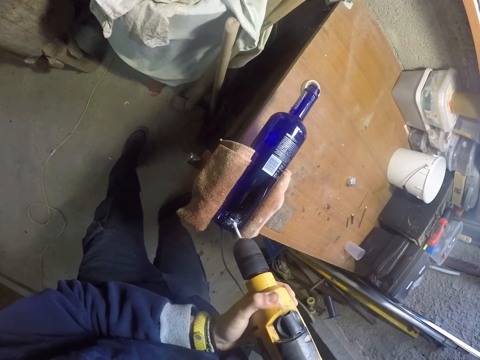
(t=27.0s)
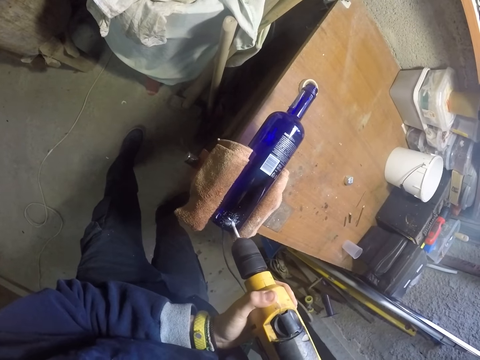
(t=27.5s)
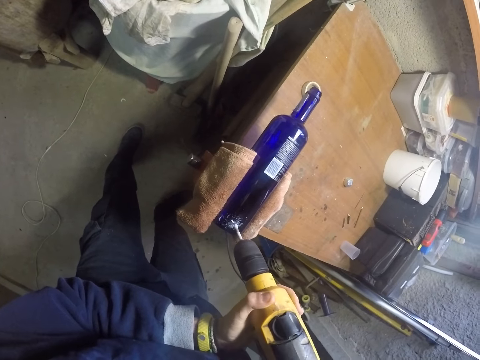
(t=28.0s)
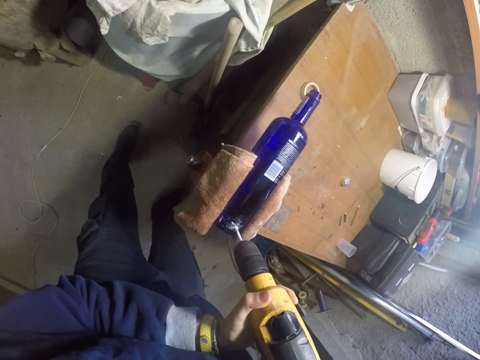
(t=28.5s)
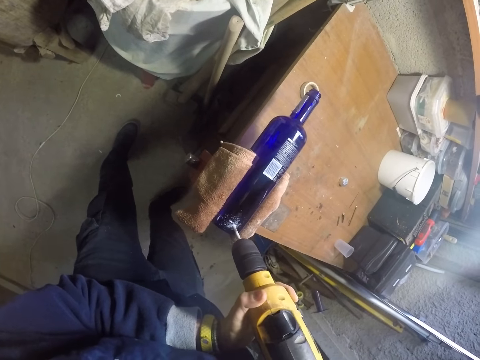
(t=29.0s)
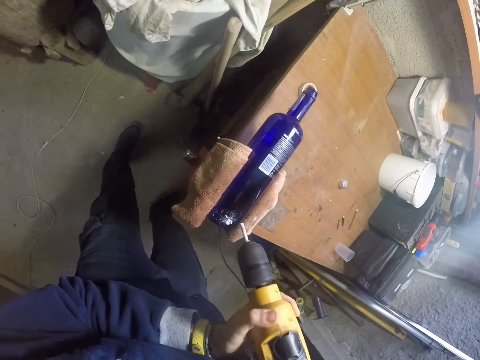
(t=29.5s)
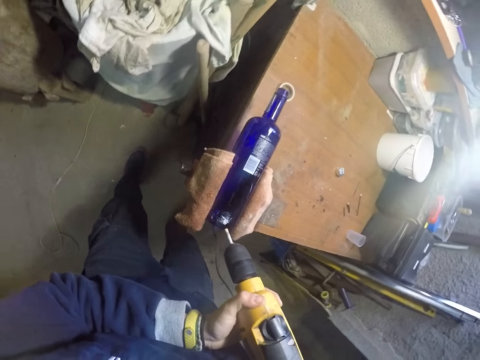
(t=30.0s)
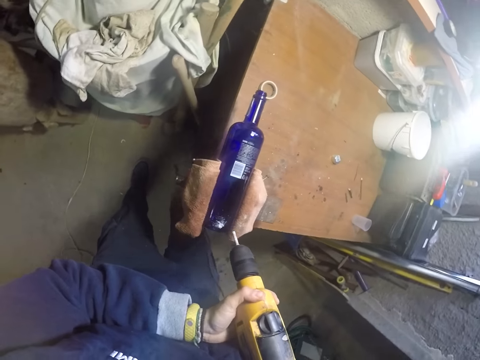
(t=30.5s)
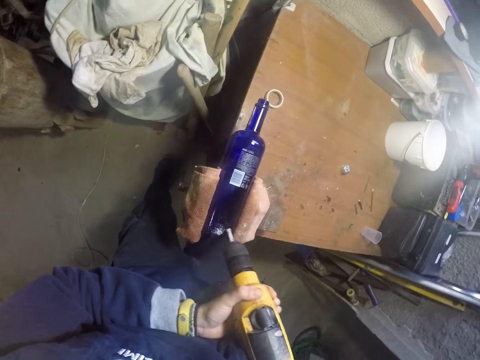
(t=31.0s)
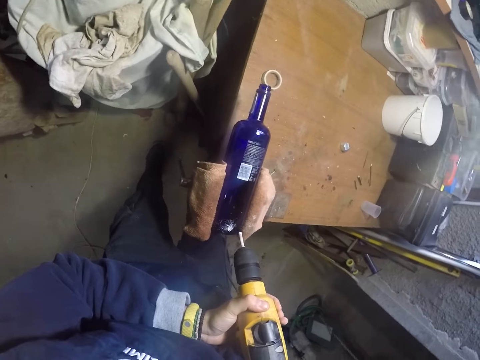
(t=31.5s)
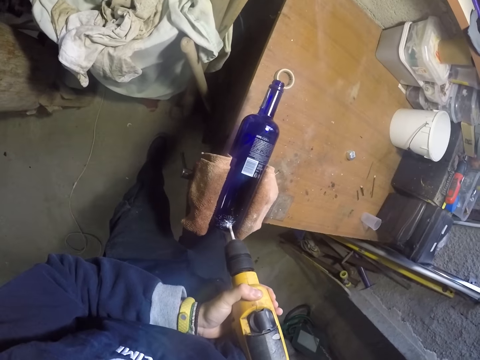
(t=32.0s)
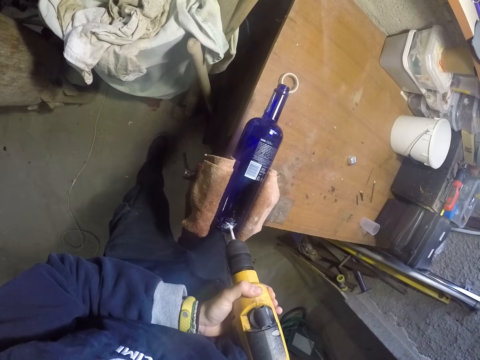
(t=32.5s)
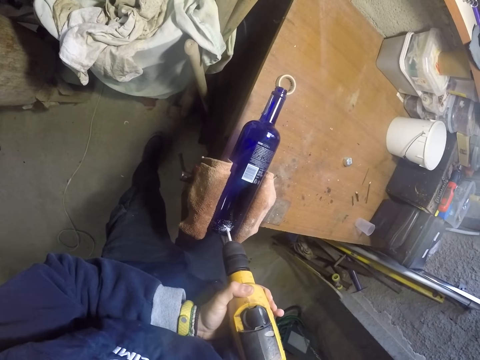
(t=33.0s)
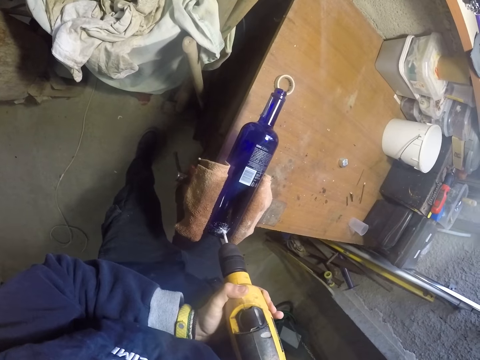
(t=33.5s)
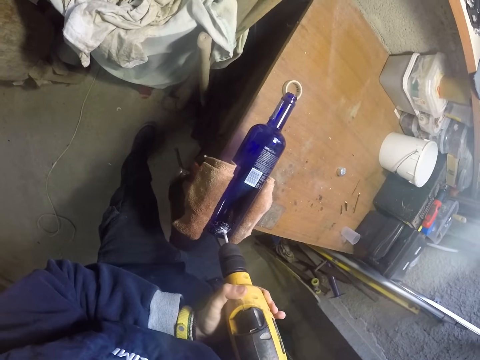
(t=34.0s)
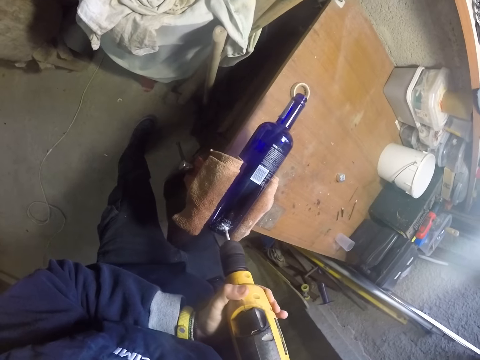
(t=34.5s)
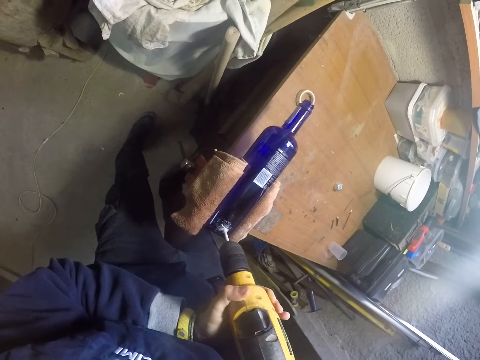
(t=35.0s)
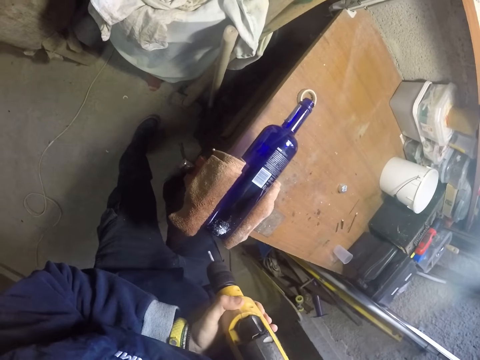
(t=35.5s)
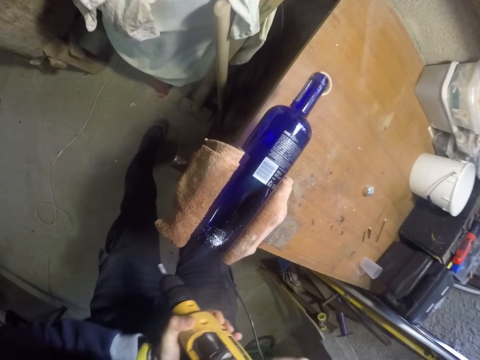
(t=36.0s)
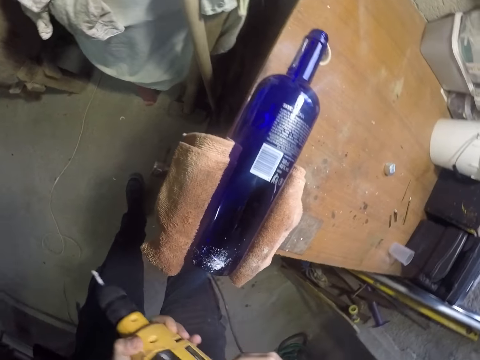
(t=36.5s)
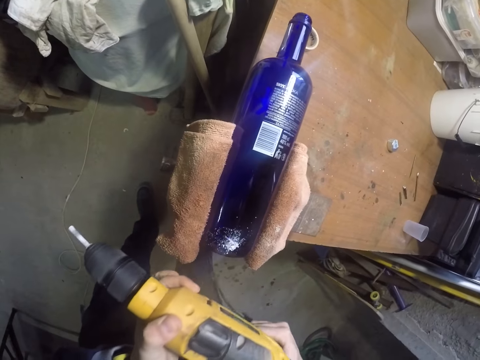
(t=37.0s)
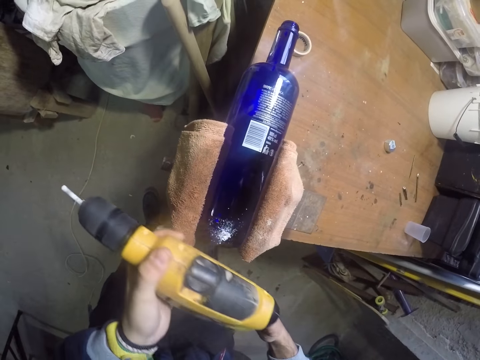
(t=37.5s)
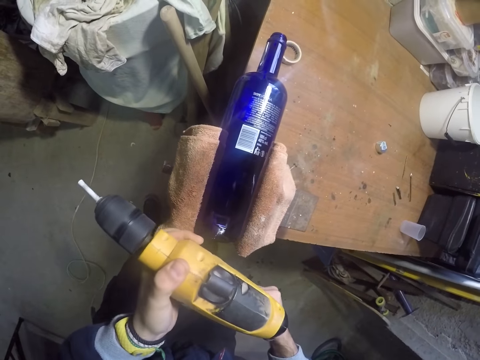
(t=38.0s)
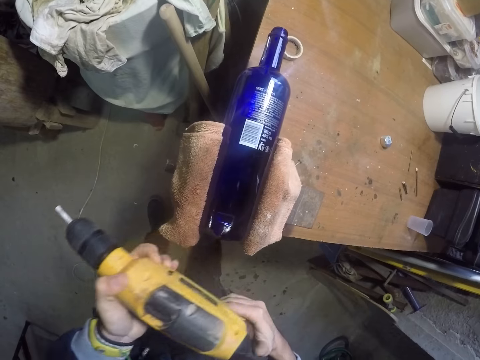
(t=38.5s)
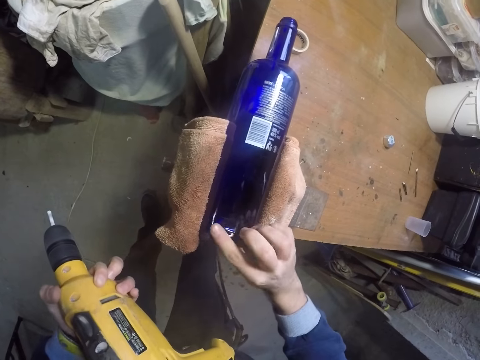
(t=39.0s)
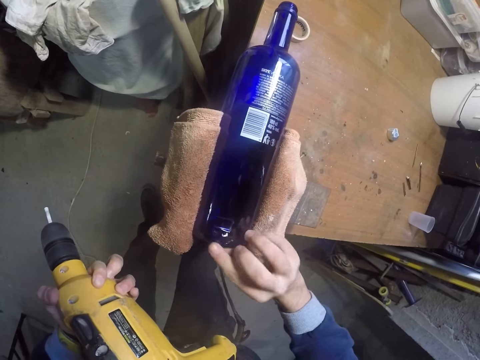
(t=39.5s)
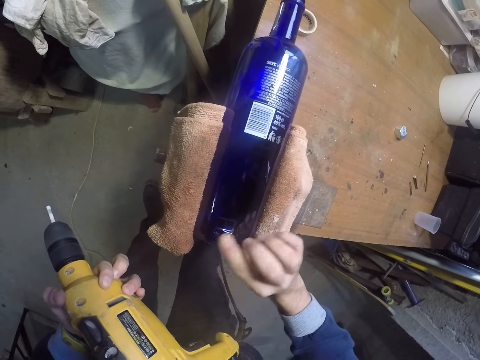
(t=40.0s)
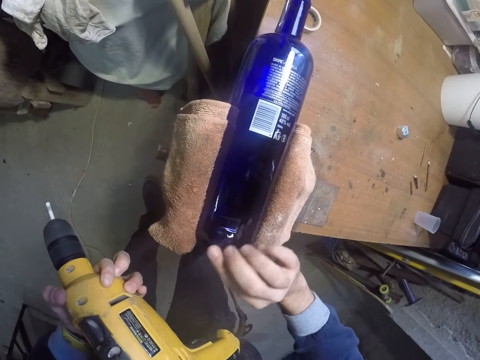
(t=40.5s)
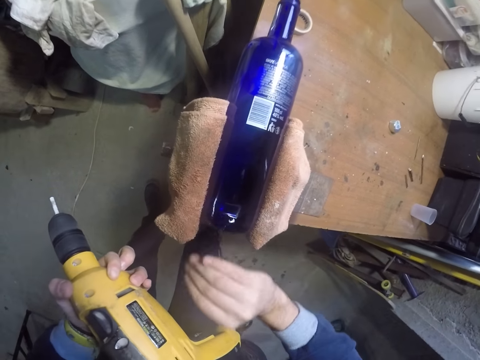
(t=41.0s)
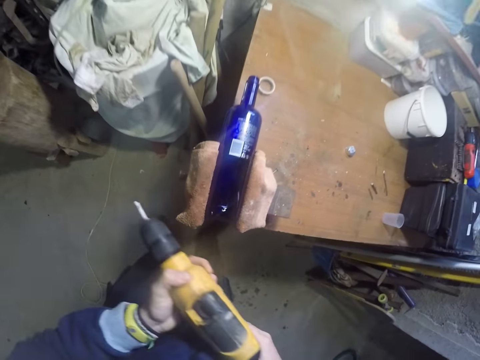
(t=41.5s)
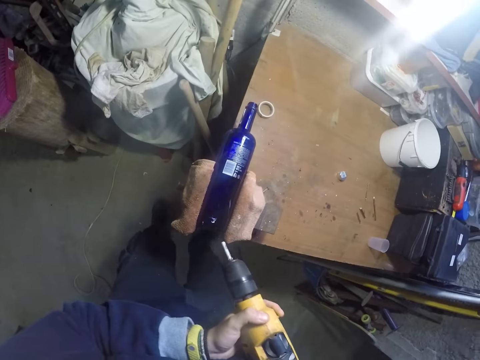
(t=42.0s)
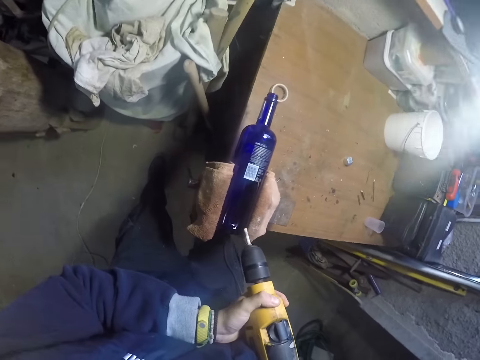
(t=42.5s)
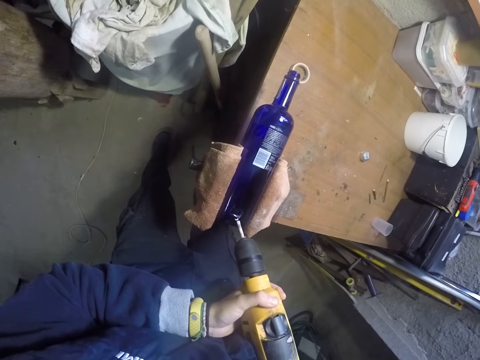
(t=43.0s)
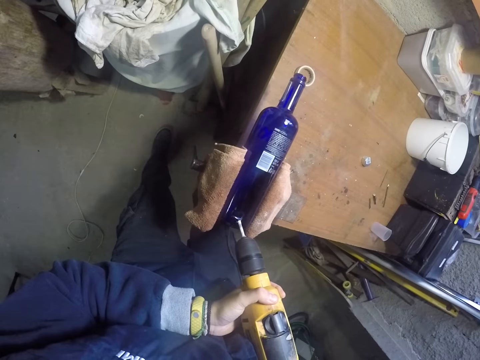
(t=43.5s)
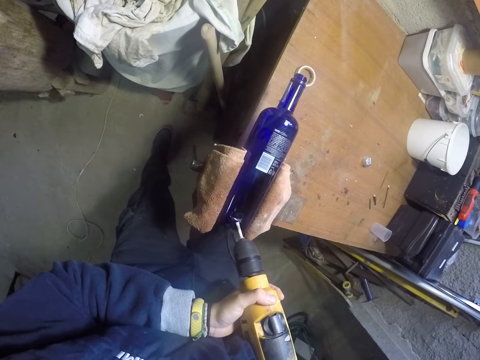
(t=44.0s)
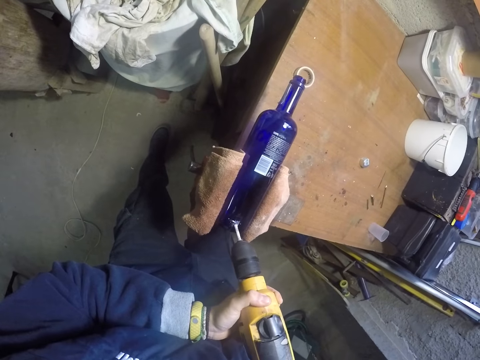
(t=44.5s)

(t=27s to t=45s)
The camera wearer holds a drilling machine. He drills a bottle. He holds the drilling machine. He turns on the drill machine with his right hand. He drills the bottle in the swivel vice on the table with the drill machine in both hands. He holds the drilling machine. He turns on the drill machine with his right hand. He wipes the bottle with his right hand. He touches the bottle. He drills the bottle in the swivel vice on the table with the drill machine in both hands.

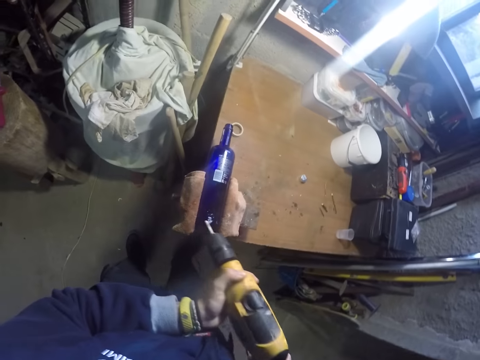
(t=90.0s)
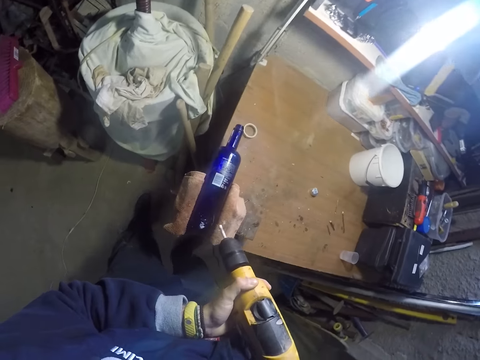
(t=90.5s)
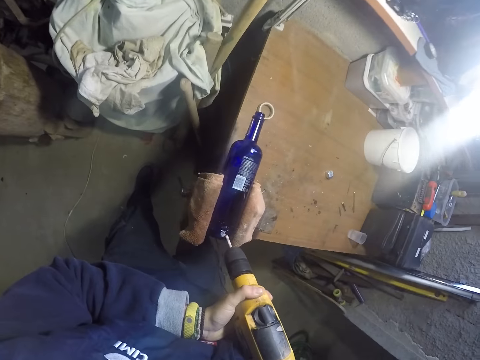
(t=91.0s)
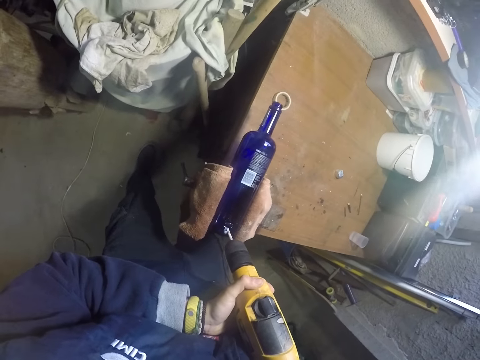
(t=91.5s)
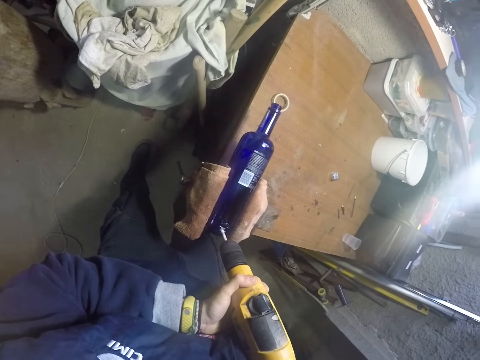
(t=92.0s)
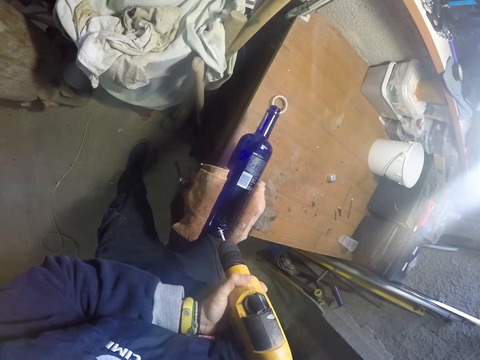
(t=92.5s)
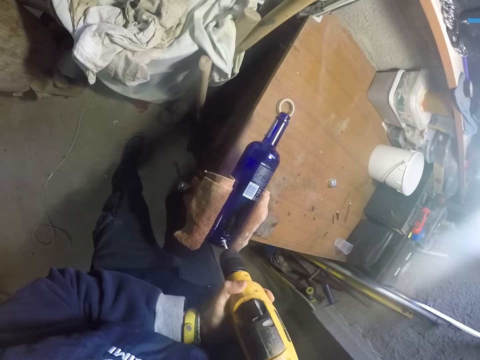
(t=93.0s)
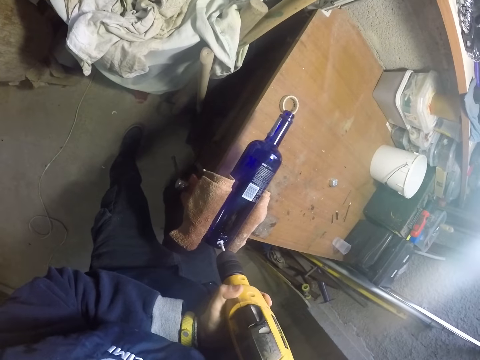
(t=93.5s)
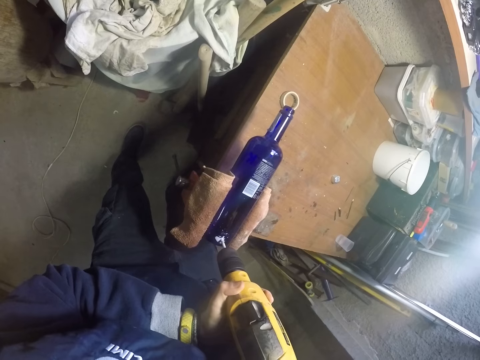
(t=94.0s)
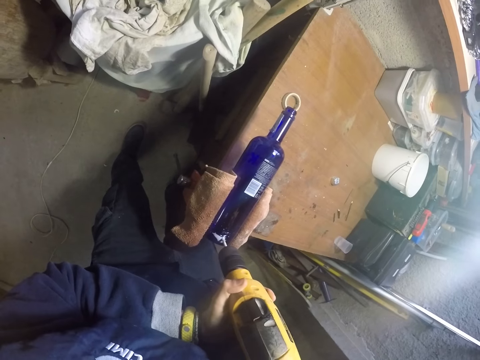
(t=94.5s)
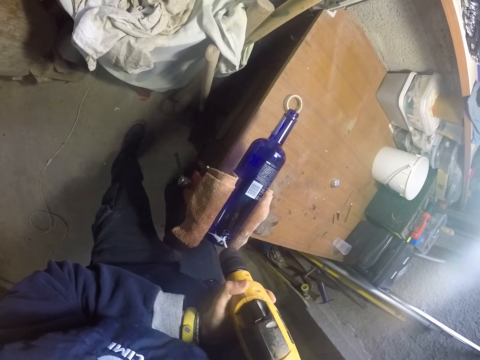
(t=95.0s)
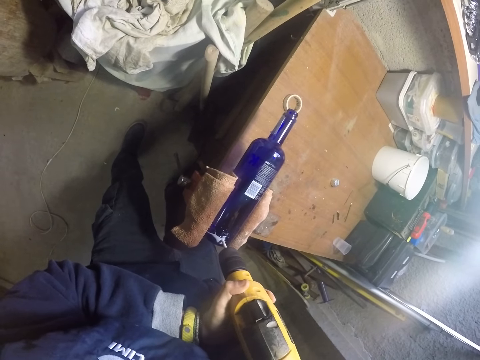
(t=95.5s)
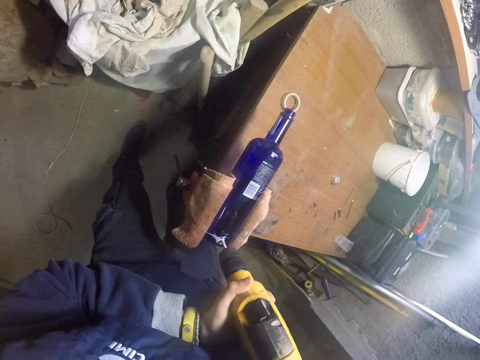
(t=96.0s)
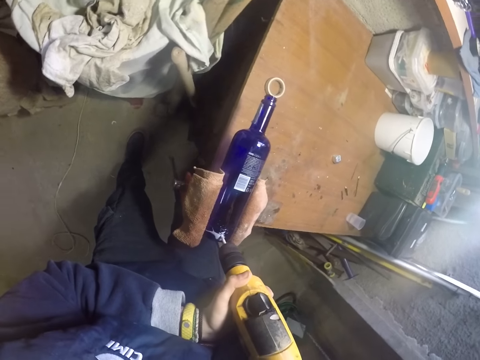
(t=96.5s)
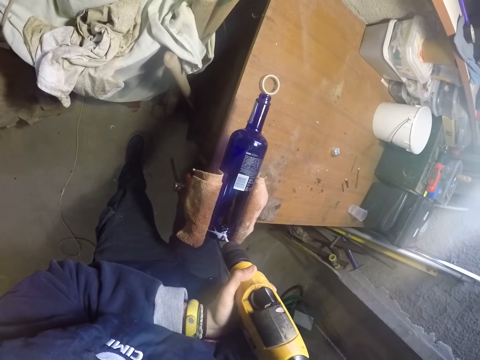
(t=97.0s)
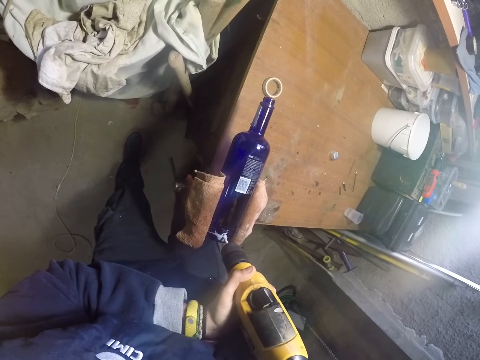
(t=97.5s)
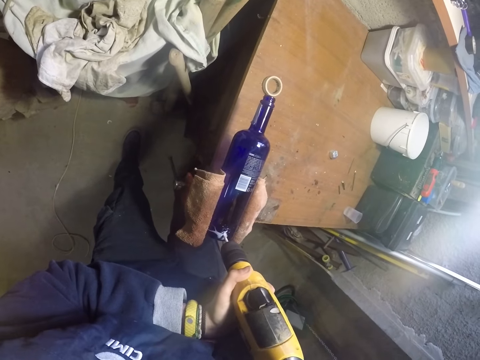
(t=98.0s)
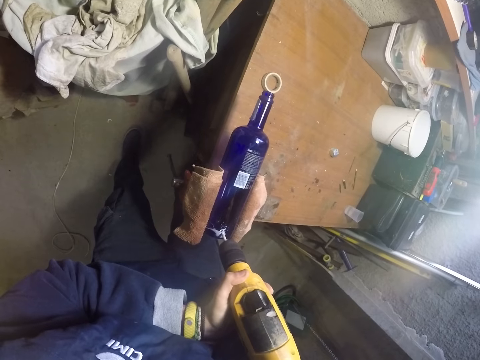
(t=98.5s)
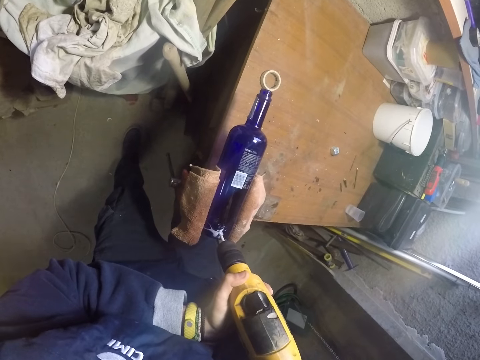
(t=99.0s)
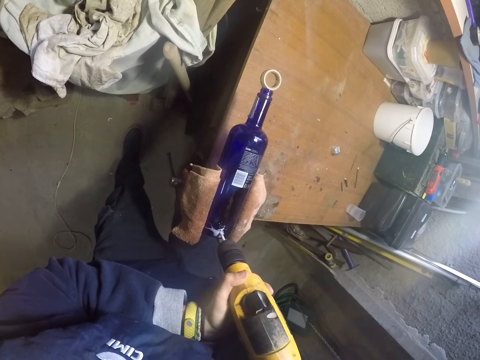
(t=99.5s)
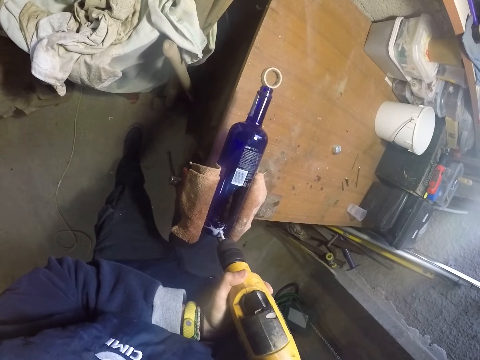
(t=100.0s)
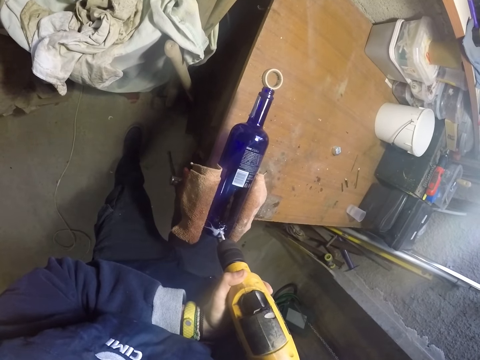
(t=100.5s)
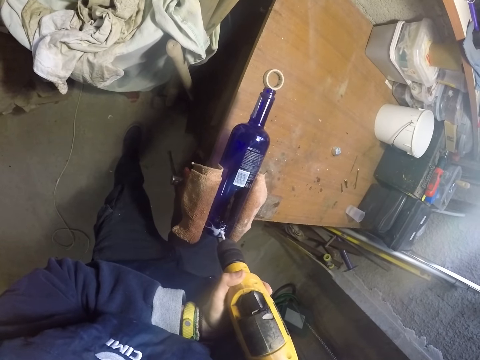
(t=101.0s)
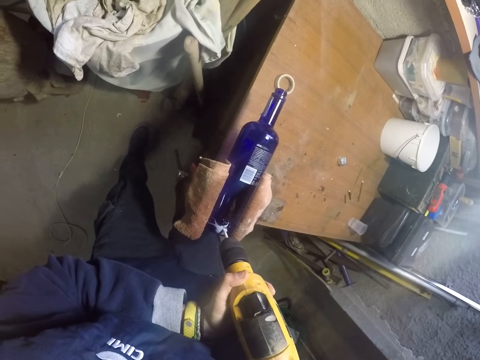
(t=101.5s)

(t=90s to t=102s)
The camera wearer holds the drill machine with his right hand. He drills the bottle in the swivel vice on the table with the drill machine in both hands.
